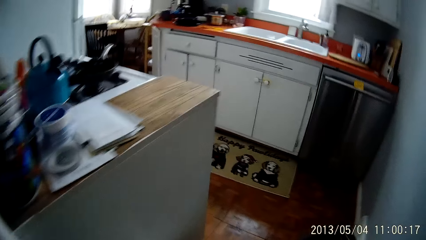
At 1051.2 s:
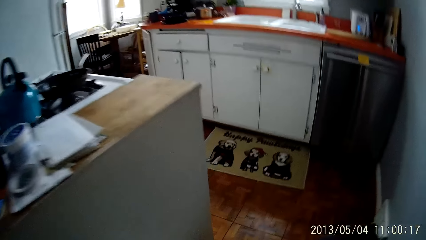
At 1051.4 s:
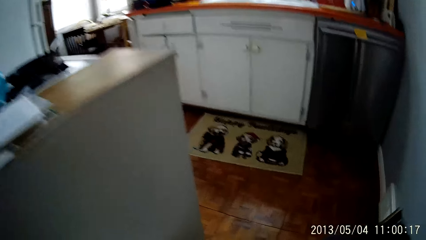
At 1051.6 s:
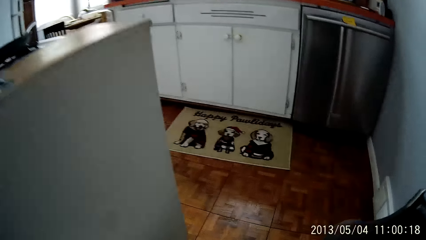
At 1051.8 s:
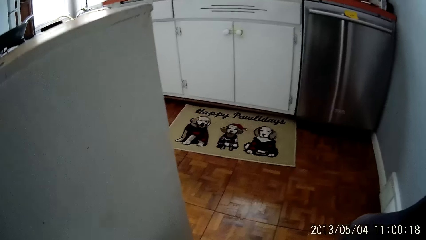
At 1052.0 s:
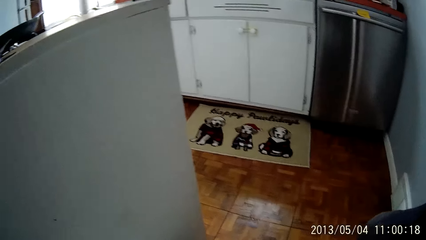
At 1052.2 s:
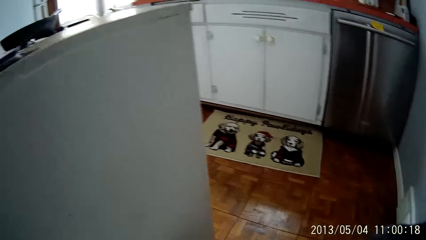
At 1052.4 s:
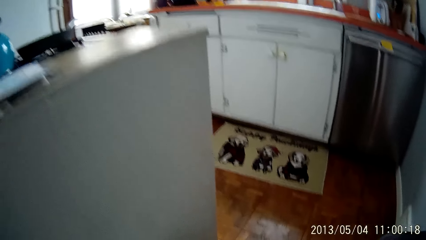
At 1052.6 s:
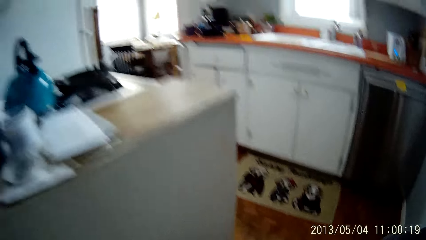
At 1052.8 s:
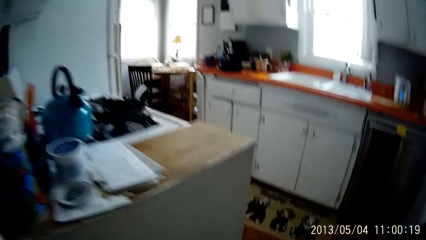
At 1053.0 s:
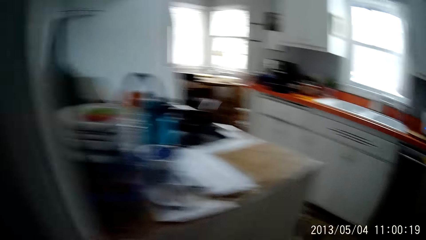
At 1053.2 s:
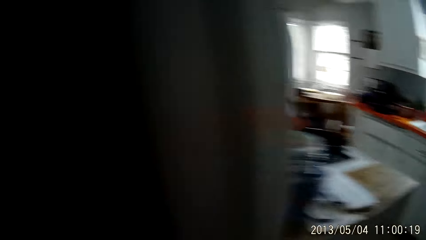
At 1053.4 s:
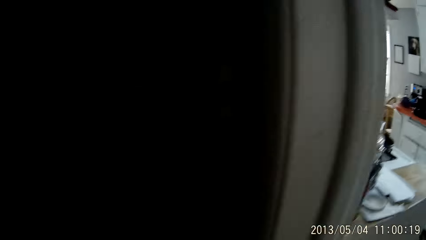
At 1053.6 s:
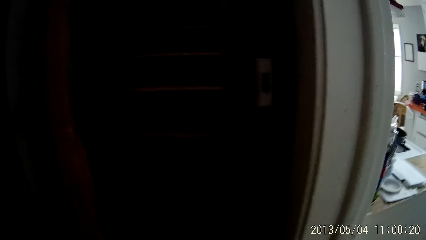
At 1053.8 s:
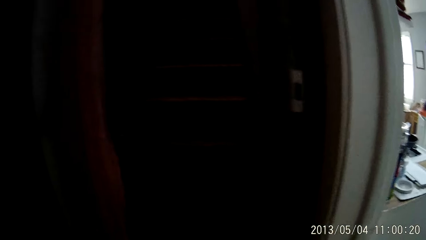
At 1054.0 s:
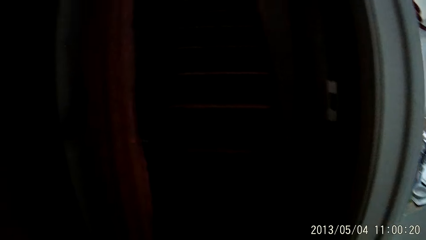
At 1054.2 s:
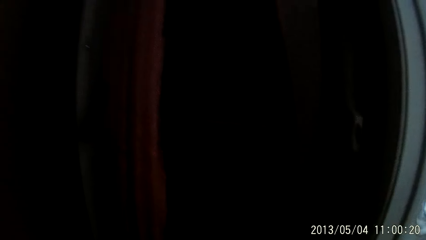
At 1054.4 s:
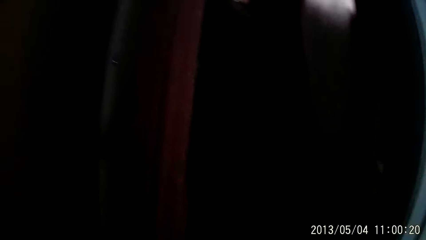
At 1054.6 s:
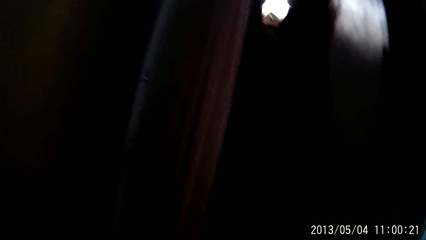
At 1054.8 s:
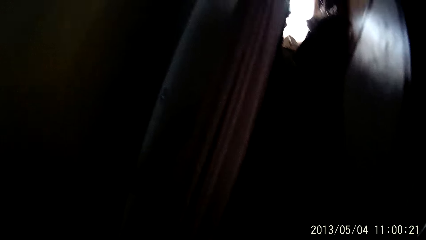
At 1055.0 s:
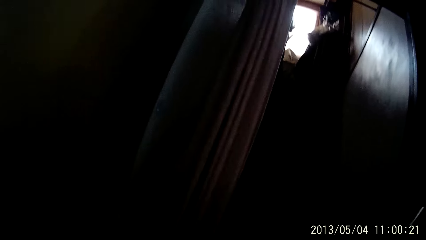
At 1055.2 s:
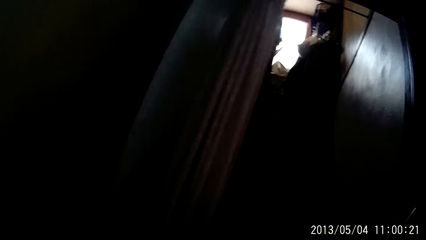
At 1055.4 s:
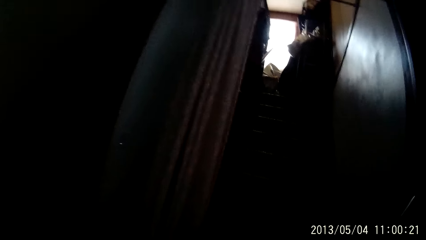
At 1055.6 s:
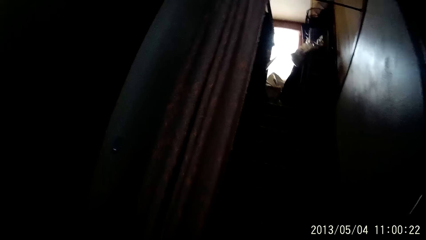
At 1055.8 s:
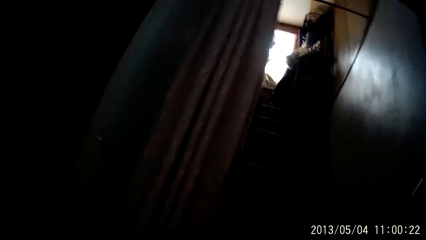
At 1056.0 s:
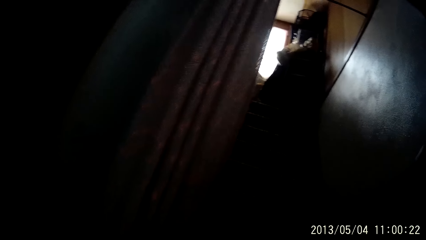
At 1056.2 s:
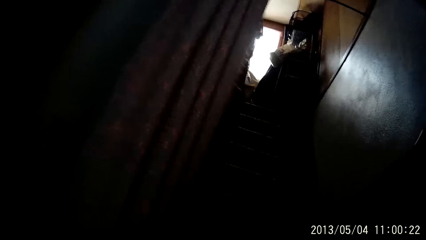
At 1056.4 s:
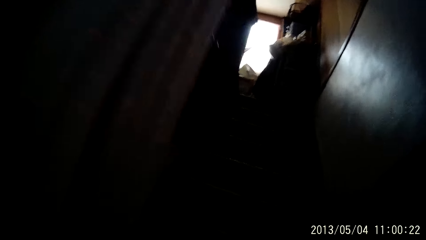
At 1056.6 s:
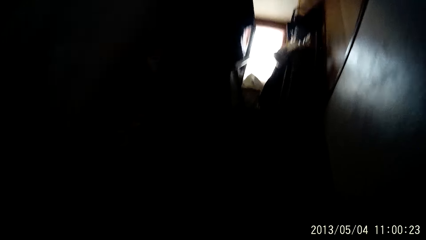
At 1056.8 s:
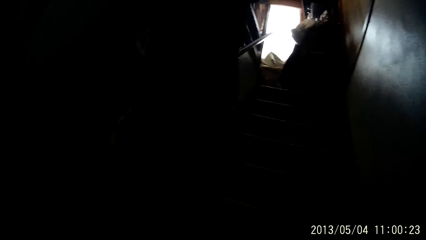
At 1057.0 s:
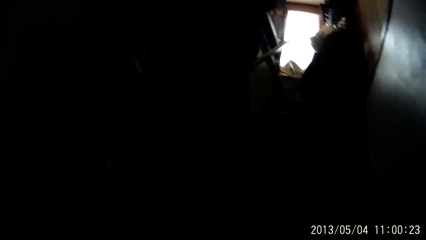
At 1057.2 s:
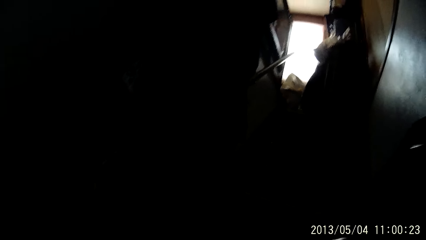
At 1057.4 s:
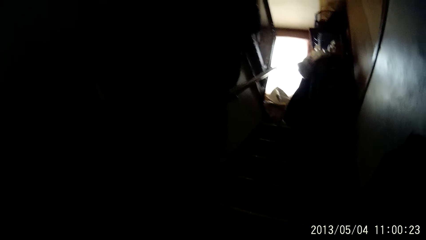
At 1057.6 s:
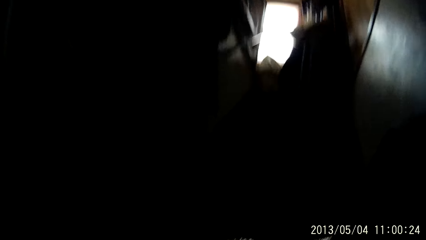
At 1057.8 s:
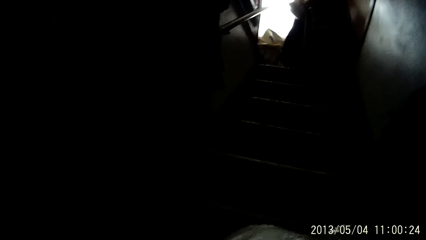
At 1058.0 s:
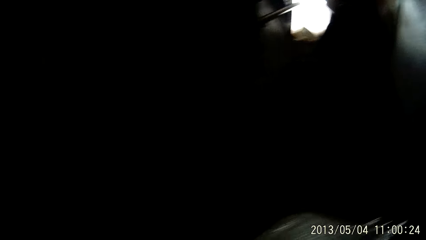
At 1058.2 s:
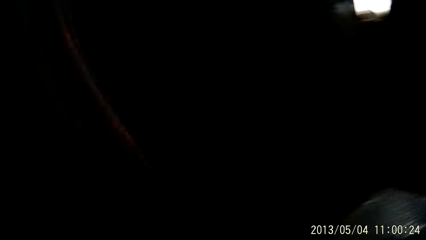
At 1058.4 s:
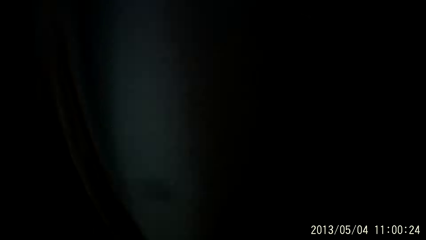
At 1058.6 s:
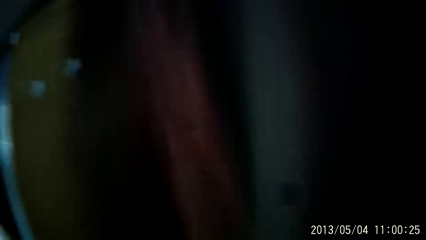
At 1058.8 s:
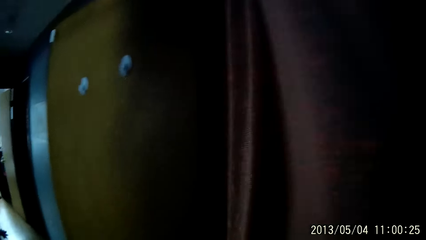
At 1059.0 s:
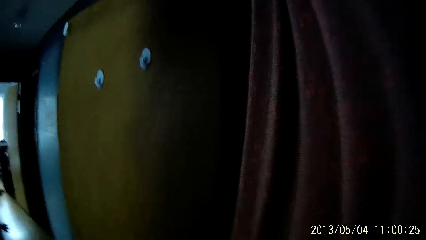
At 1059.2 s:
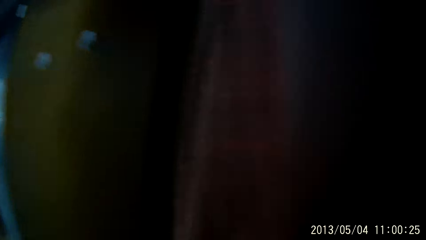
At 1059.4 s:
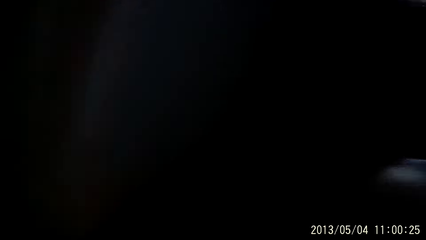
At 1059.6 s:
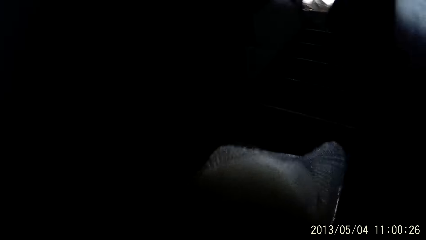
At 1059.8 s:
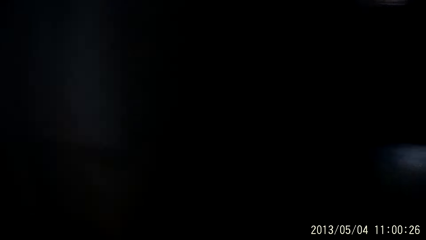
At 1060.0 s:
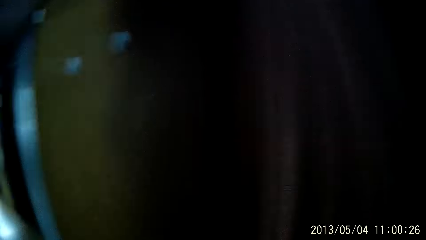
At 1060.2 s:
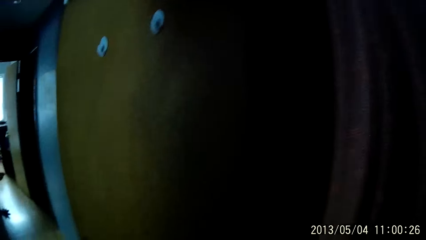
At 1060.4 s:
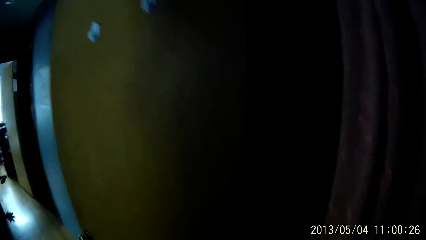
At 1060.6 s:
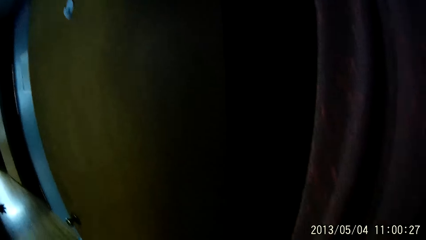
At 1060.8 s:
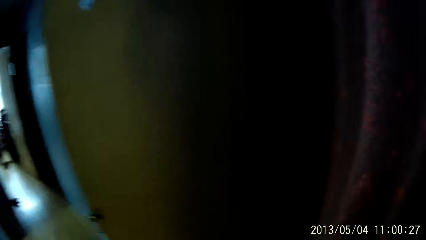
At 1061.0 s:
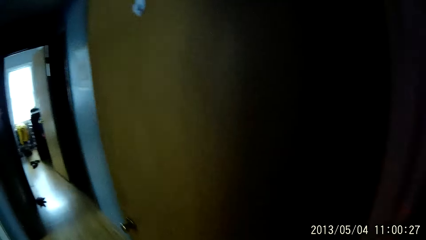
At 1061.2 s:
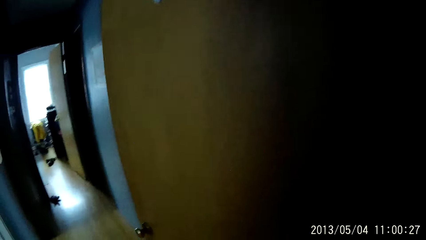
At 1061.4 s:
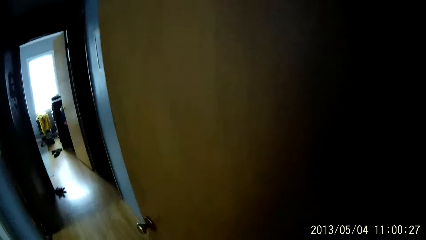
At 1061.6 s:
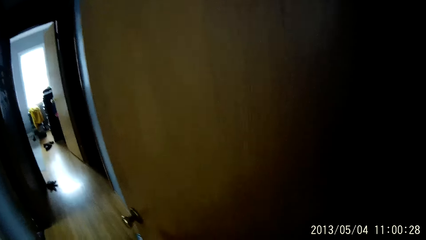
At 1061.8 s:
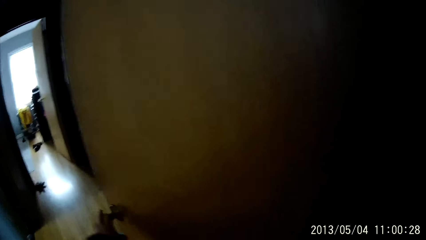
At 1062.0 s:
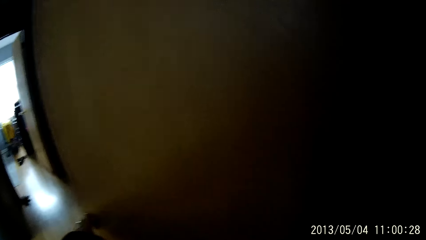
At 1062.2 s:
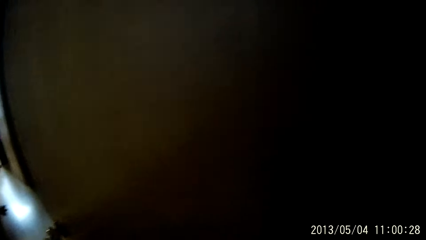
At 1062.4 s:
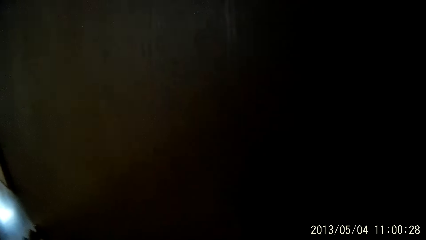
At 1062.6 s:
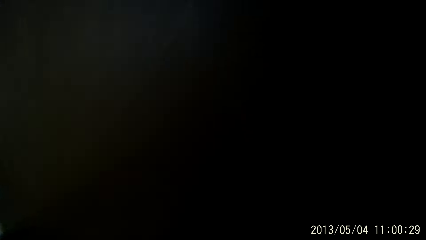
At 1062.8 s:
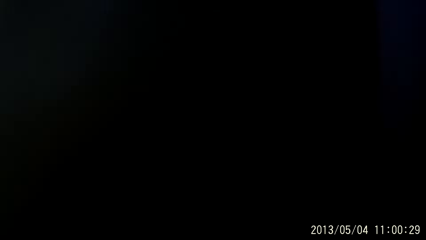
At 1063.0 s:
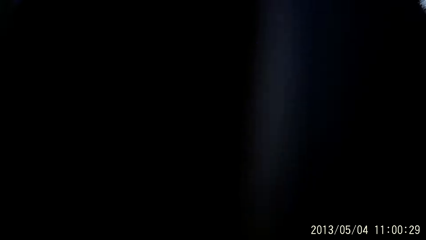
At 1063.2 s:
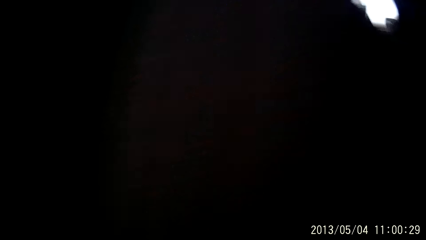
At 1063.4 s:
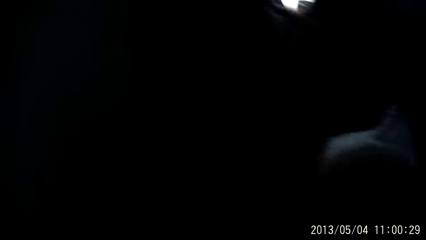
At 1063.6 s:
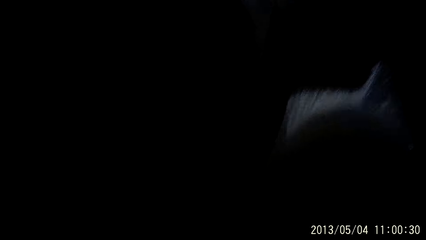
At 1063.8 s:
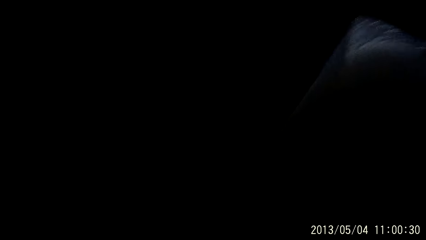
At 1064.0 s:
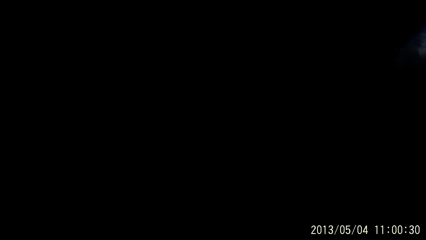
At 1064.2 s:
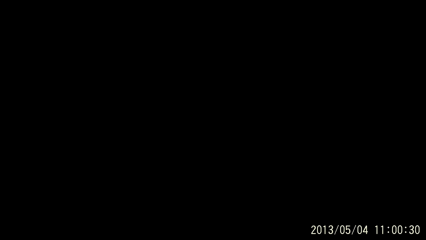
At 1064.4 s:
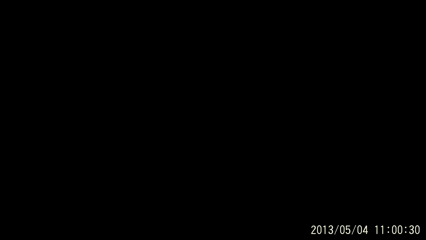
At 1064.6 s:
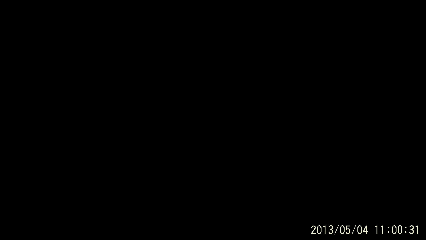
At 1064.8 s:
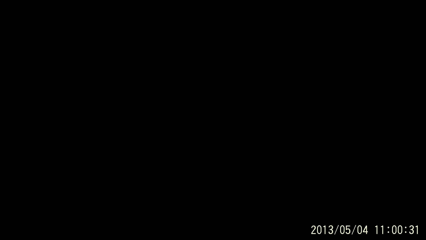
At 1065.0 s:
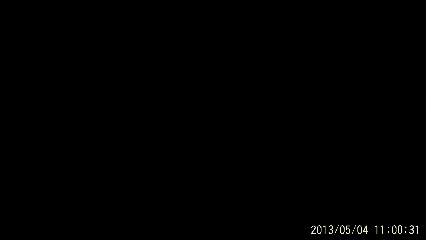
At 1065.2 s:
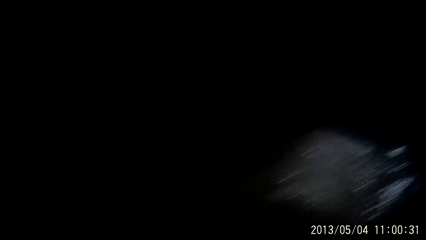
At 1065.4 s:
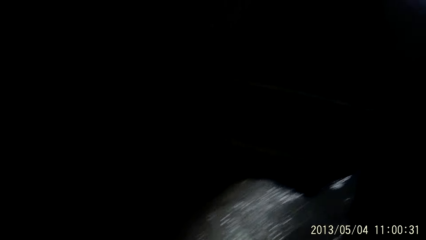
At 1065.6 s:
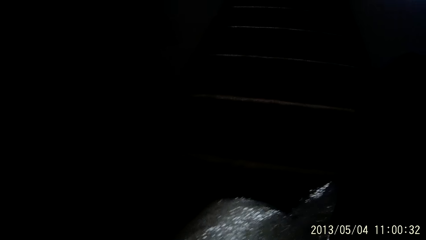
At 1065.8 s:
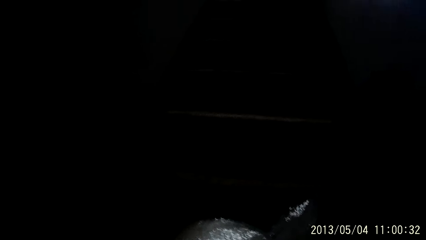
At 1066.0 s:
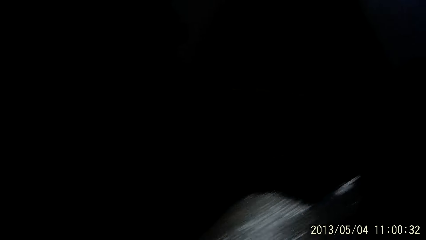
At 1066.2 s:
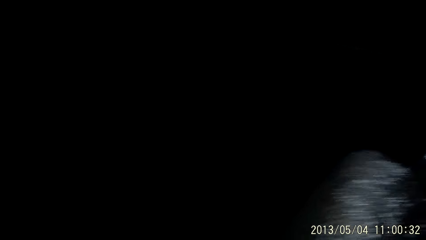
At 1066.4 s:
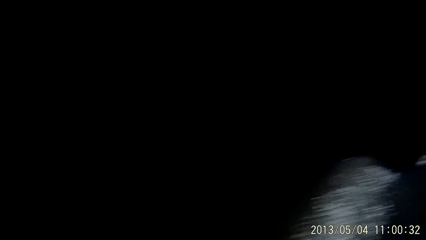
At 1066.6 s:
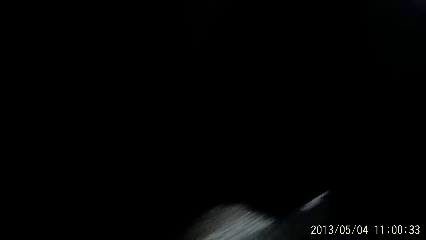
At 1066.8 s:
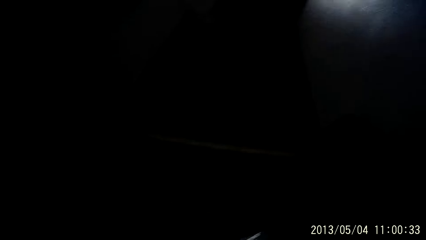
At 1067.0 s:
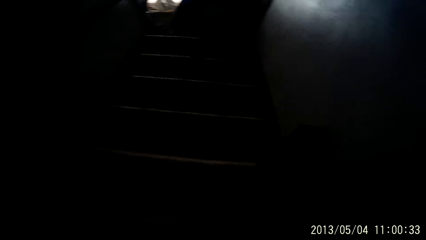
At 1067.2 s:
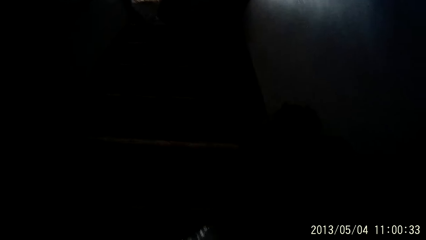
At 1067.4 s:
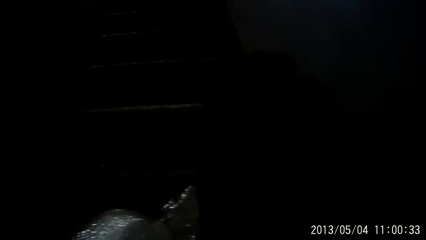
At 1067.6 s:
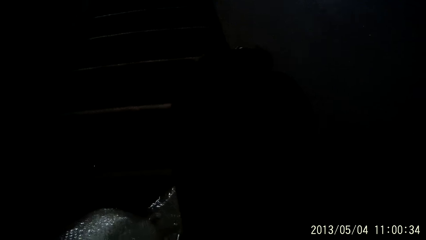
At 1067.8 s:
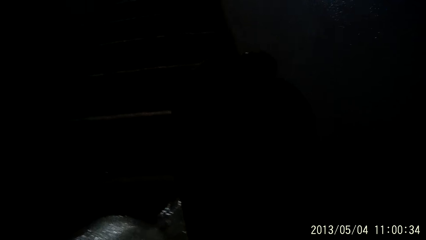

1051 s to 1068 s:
The camera wearer walks around. They climb up the staircase. They walk around. They look around.
